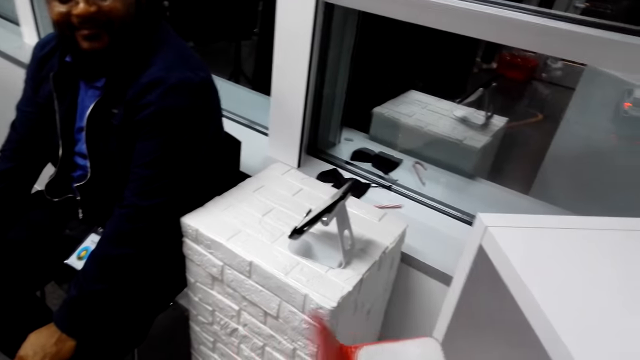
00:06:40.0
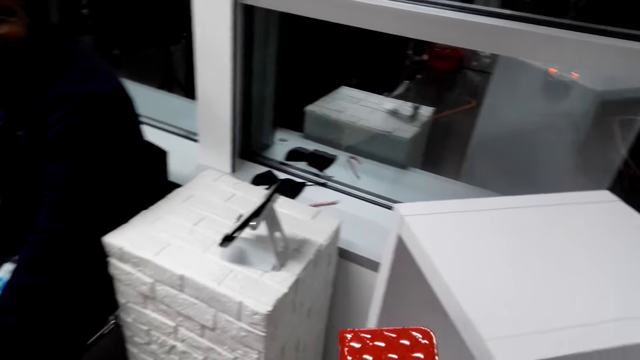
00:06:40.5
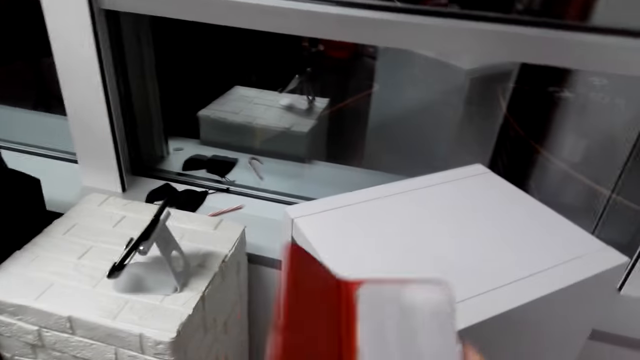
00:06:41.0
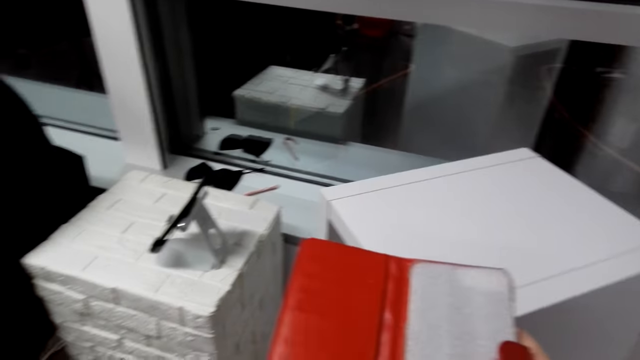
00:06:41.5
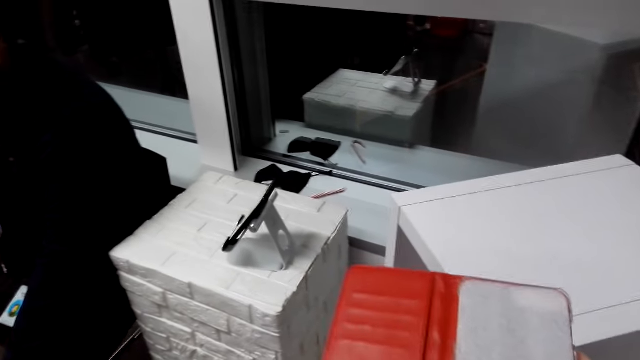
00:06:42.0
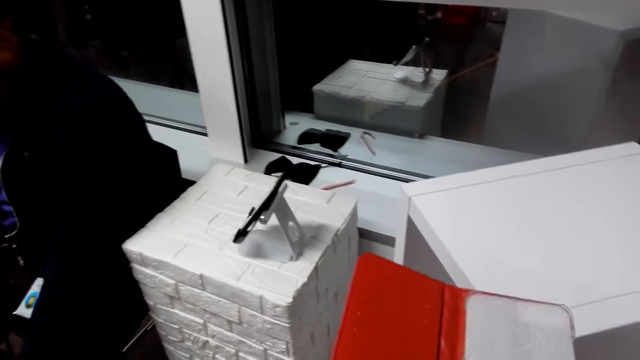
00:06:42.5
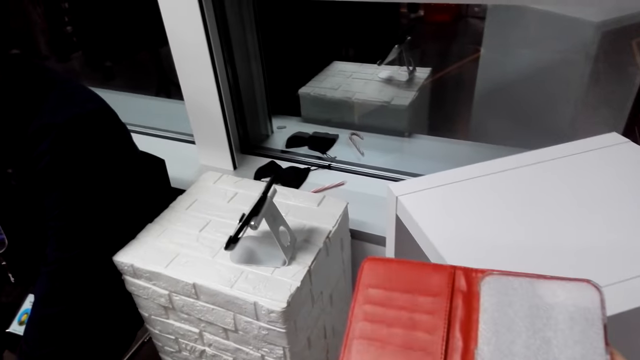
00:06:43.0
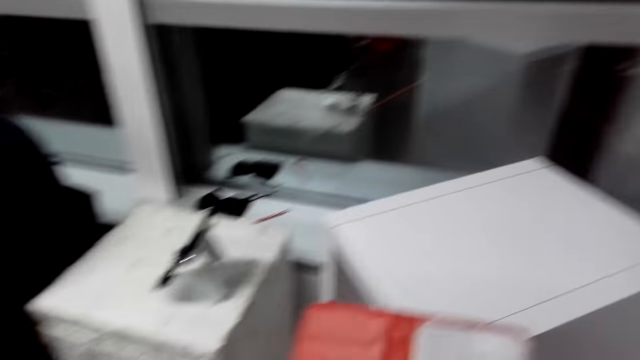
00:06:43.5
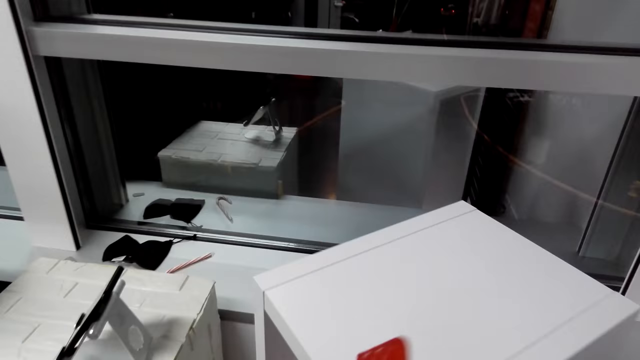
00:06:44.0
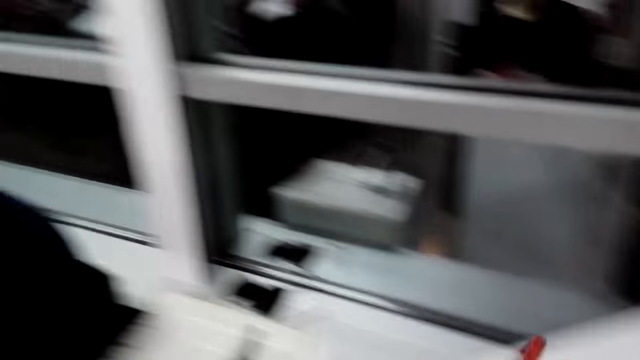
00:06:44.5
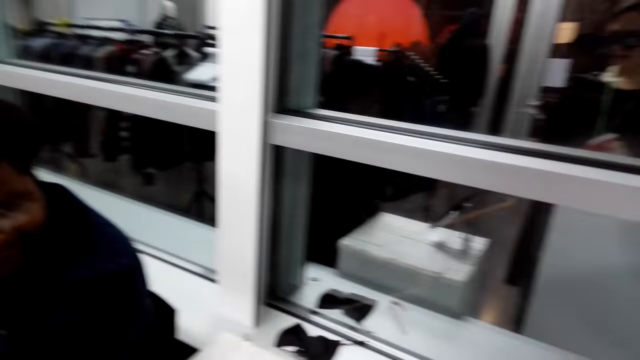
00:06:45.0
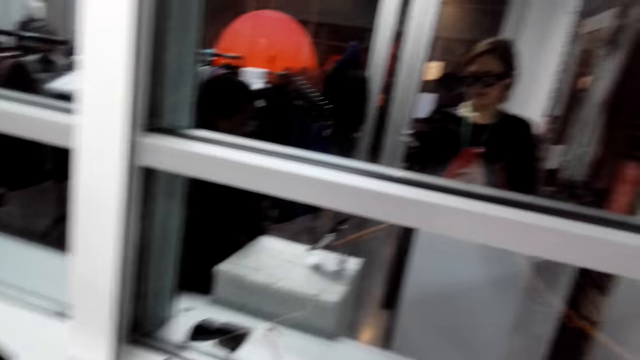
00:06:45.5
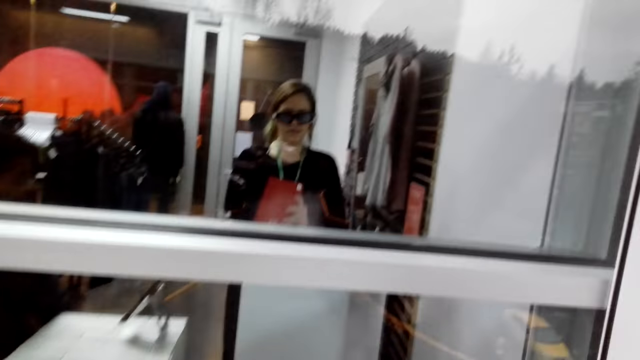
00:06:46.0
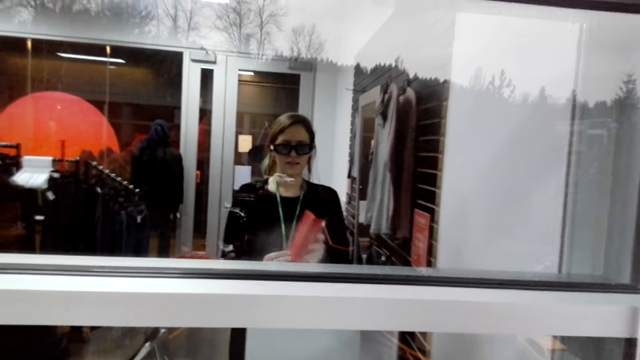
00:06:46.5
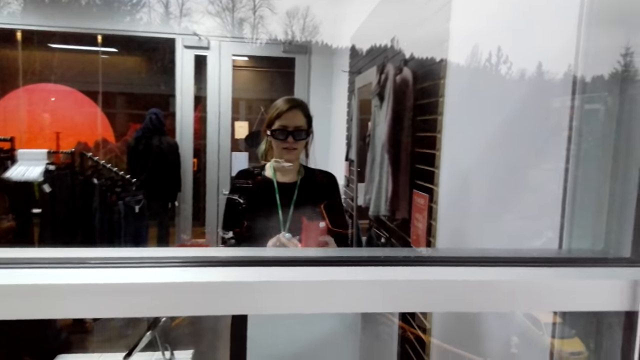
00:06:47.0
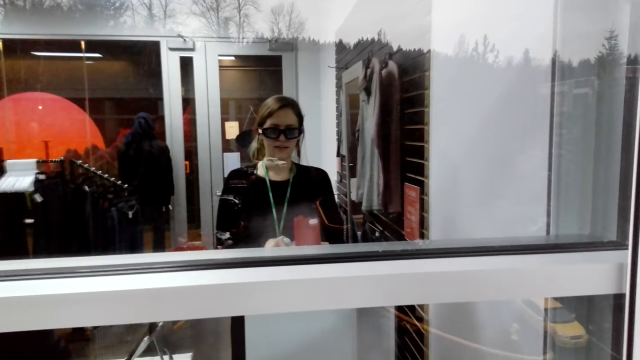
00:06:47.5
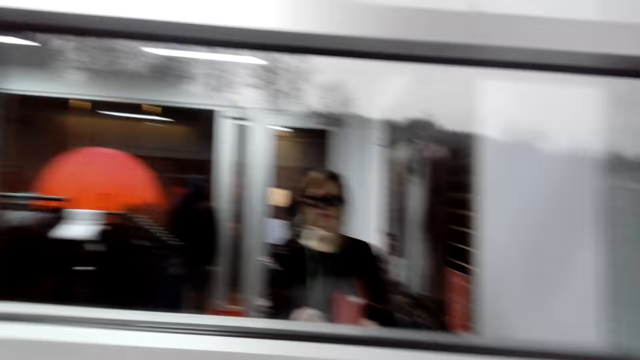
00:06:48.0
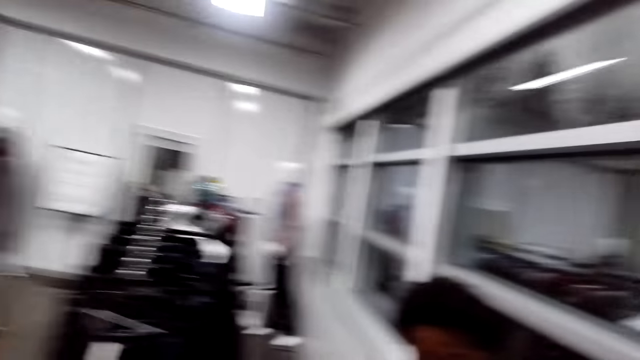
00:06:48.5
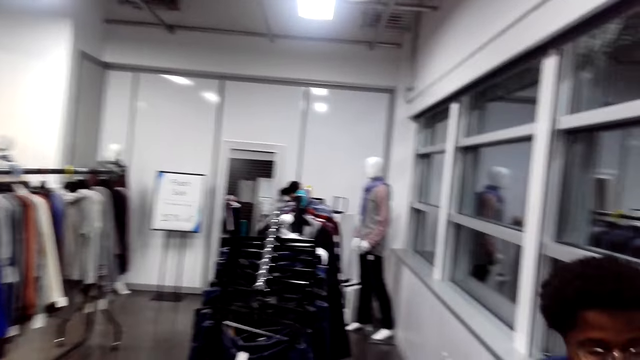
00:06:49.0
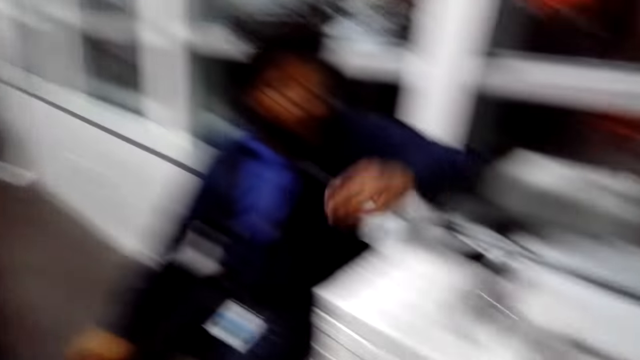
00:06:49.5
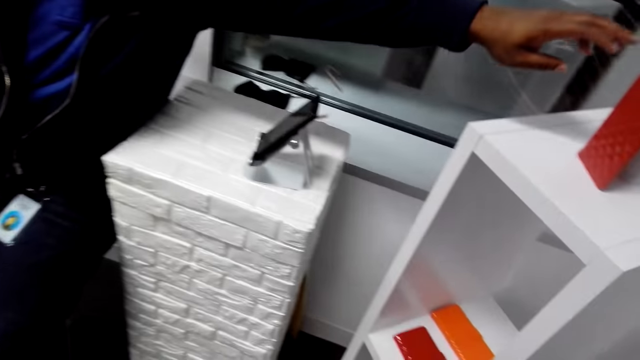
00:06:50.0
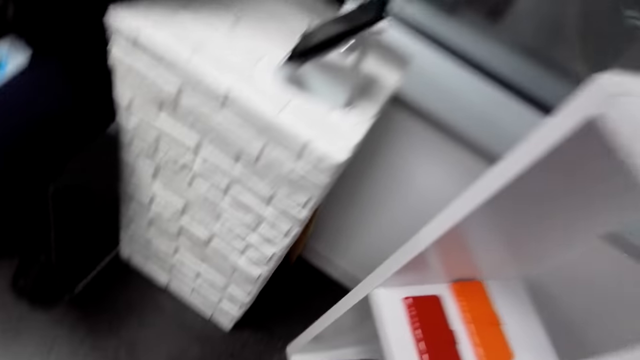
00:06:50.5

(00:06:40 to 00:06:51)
The camera wearer holds a holder. They turn to the side. They open the diary. They hold the holder. They put down the diary. They turn to the side.

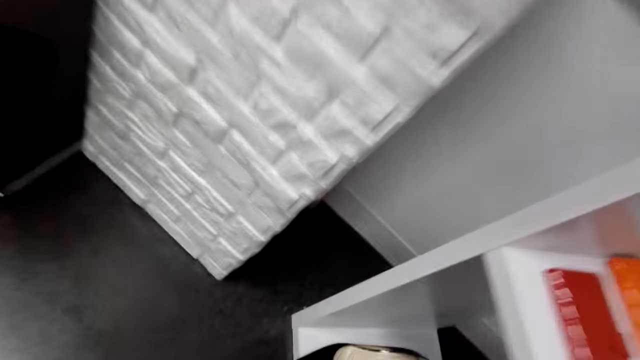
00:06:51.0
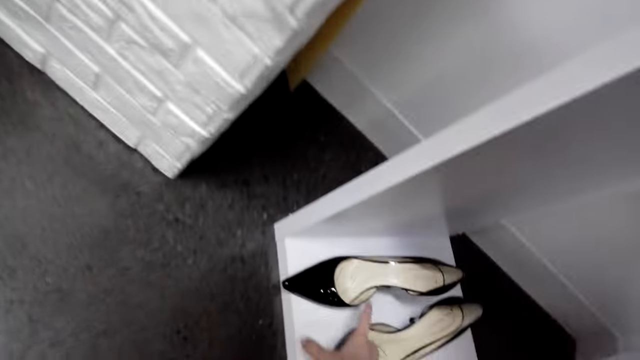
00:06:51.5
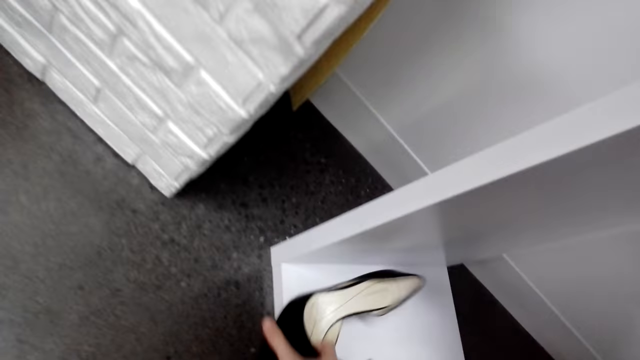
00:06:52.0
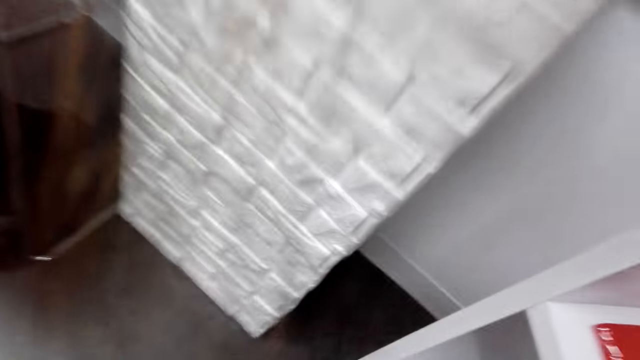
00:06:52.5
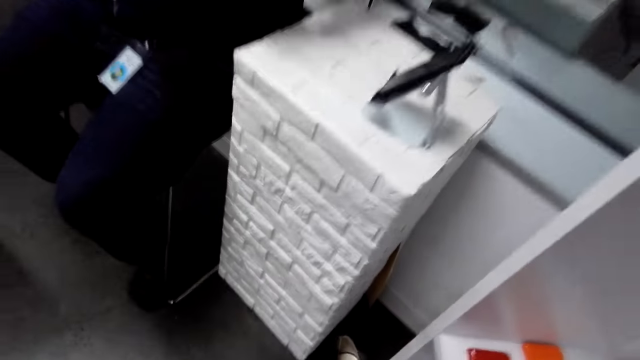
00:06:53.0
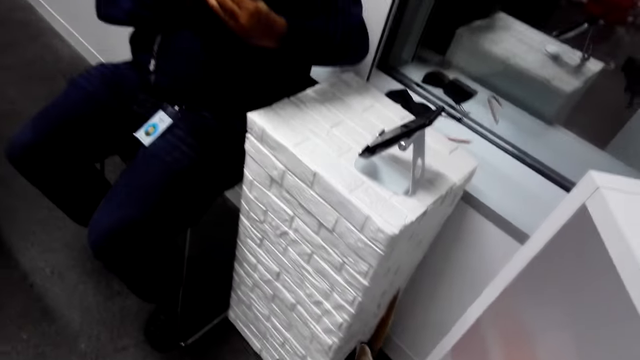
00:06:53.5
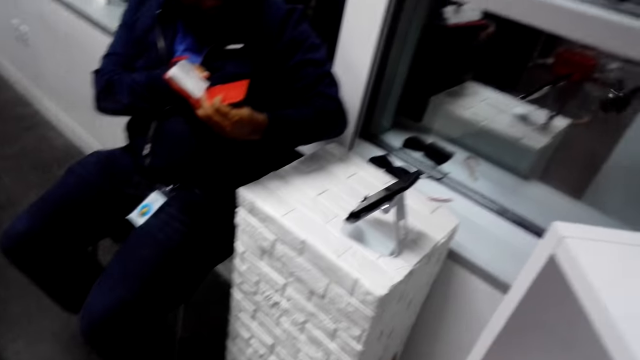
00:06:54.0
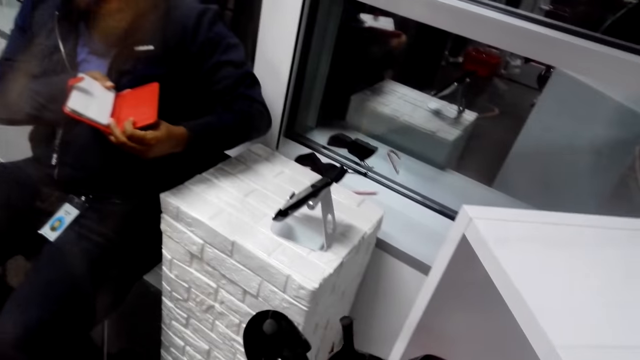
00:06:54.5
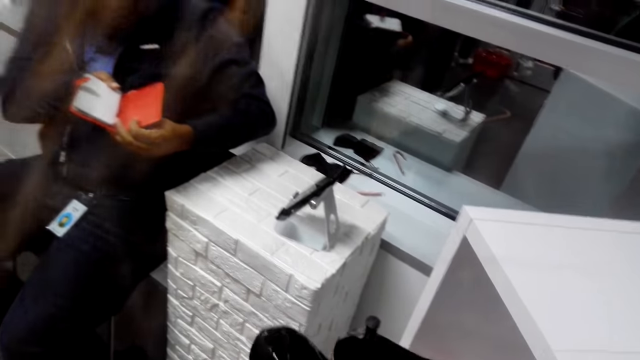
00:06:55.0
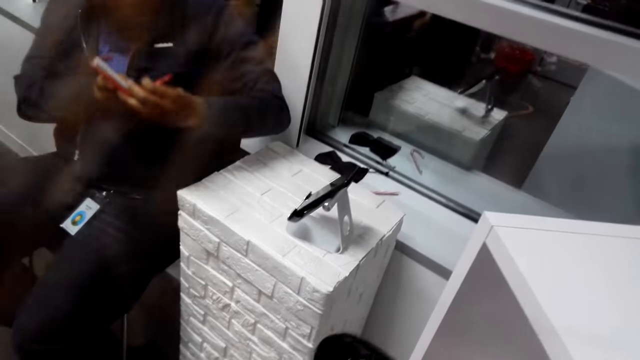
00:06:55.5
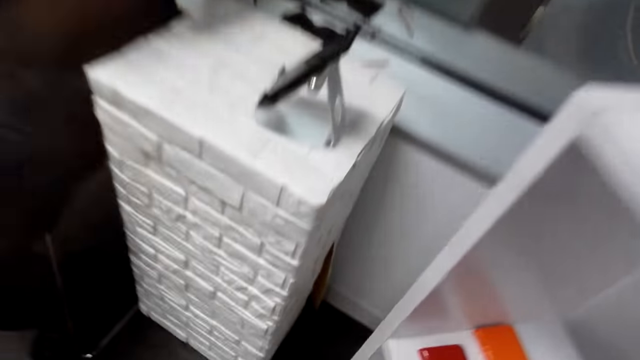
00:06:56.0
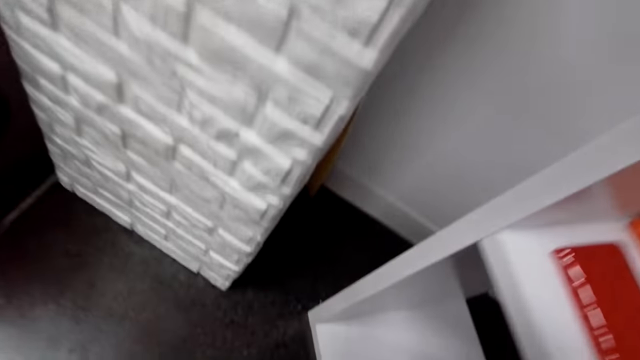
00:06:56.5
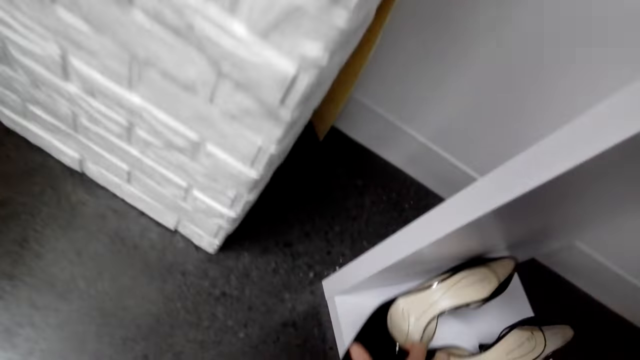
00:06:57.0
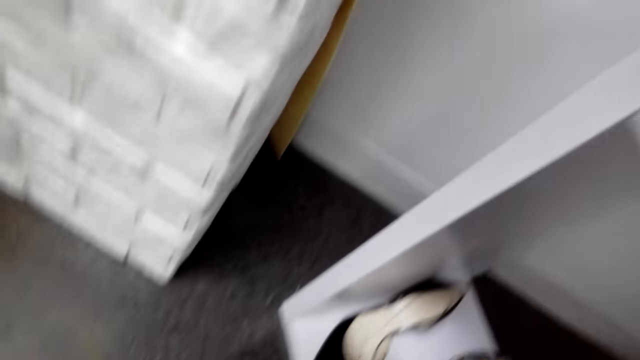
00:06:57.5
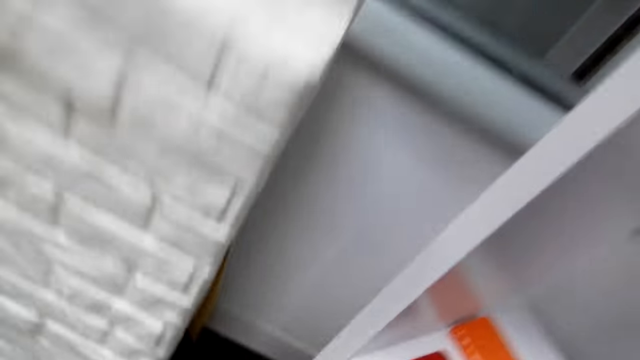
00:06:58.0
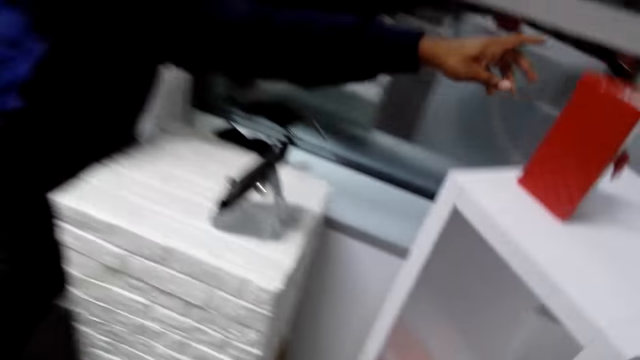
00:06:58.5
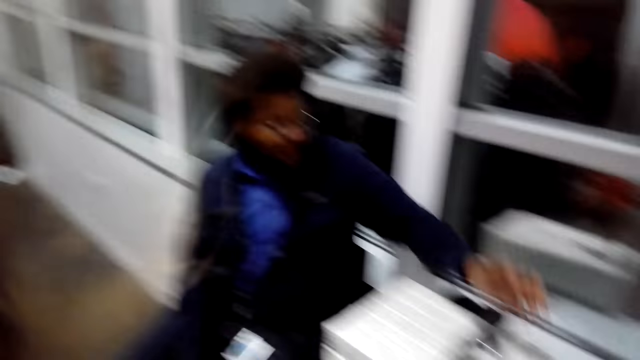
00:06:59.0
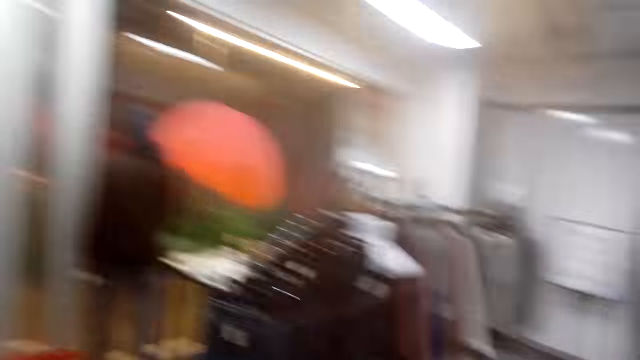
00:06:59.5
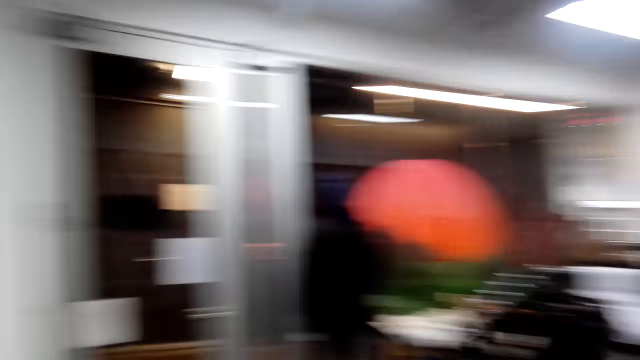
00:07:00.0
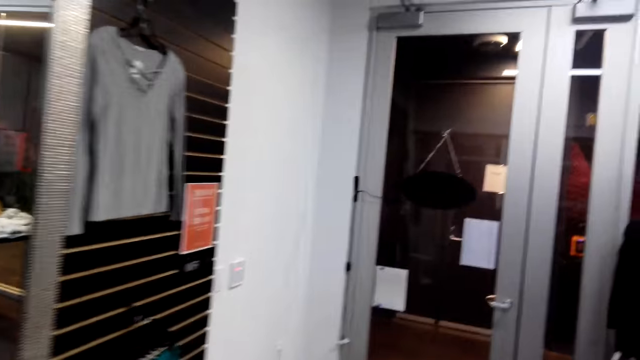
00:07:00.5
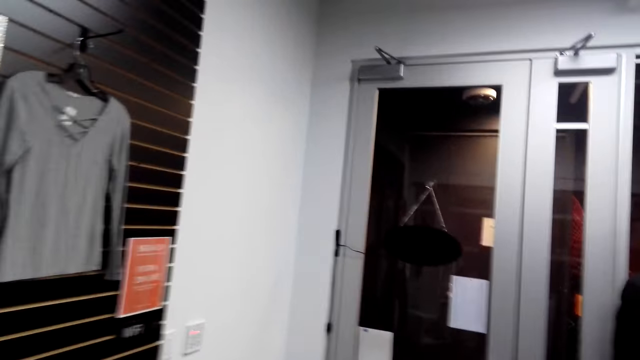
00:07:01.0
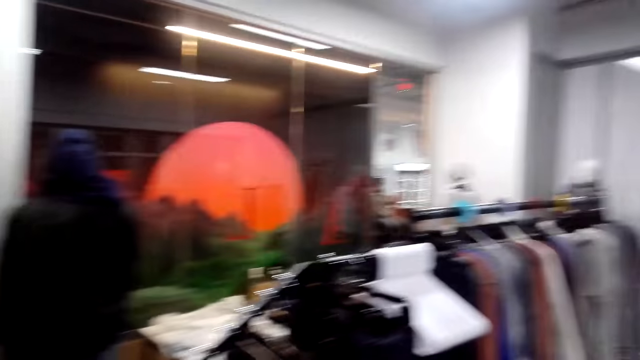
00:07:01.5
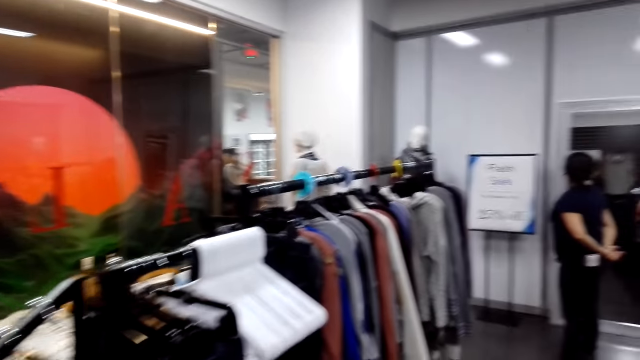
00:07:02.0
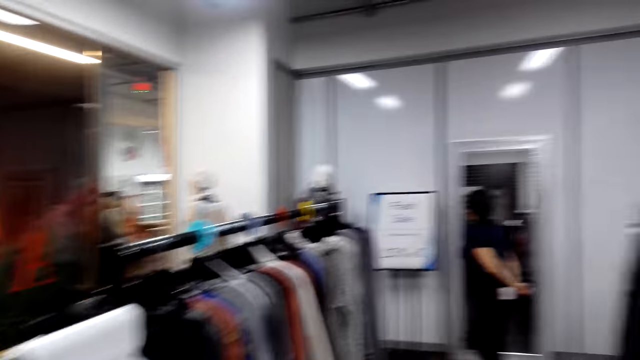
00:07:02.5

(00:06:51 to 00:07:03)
A cashier man takes the diary. The camera wearer bends down. They hold shoes on a holder. They take the shoes from the shelf. They turn to the side. They hold the holder. They stand up. The cashier man looks at the diary. The camera wearer holds the shoes. They bend down. They put the shoes on the holder. They turn to the side. The cashier man puts the diary down. The camera wearer stands up. They walk around. They look around.
